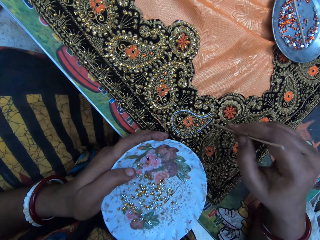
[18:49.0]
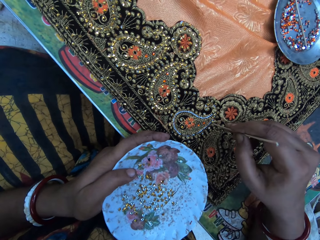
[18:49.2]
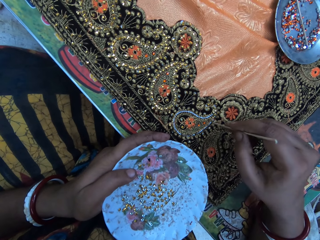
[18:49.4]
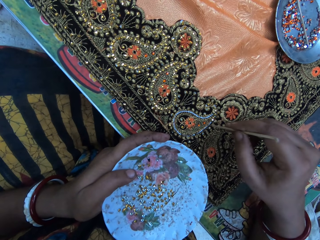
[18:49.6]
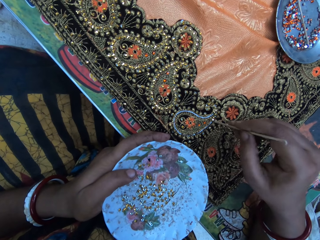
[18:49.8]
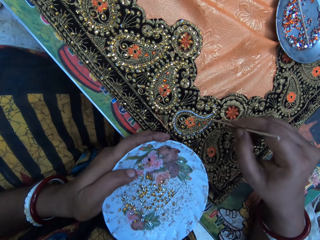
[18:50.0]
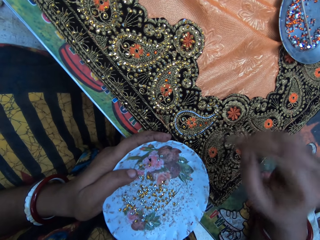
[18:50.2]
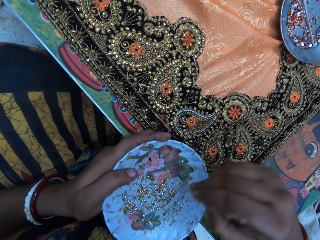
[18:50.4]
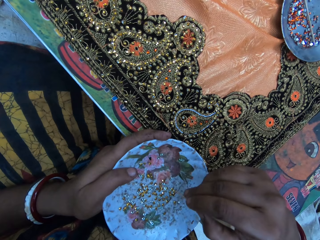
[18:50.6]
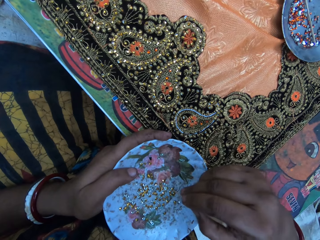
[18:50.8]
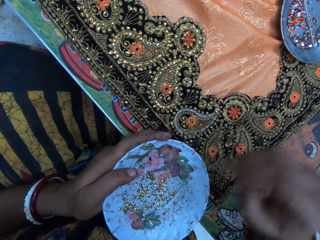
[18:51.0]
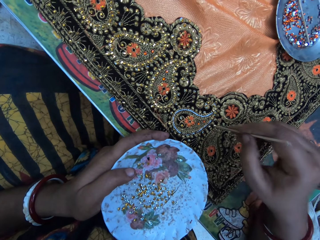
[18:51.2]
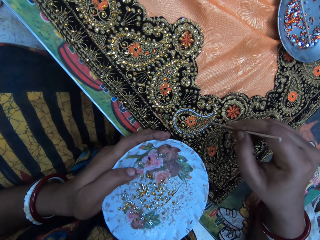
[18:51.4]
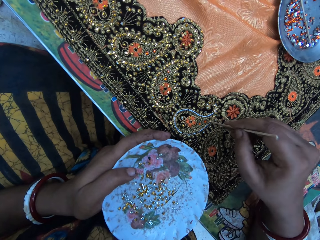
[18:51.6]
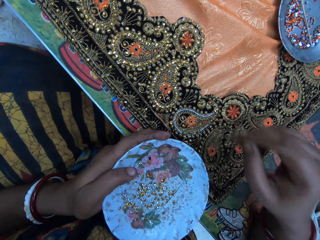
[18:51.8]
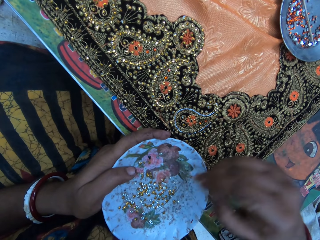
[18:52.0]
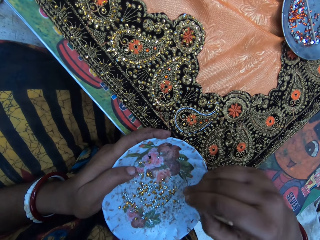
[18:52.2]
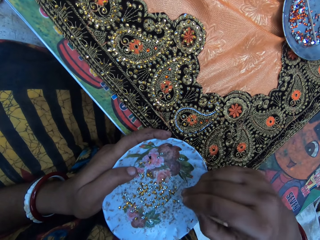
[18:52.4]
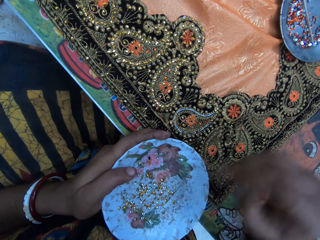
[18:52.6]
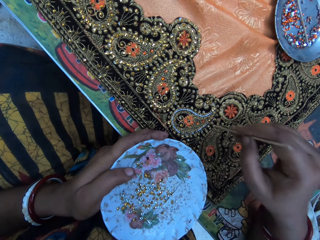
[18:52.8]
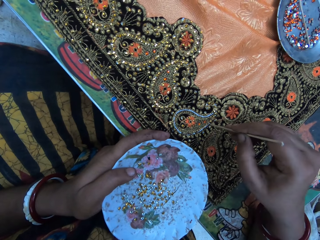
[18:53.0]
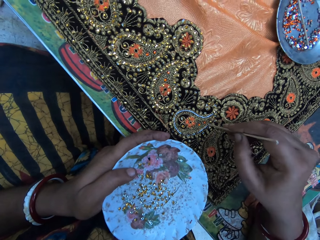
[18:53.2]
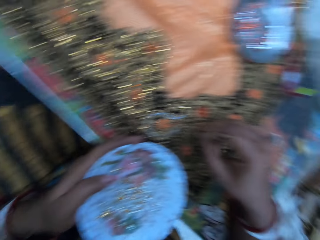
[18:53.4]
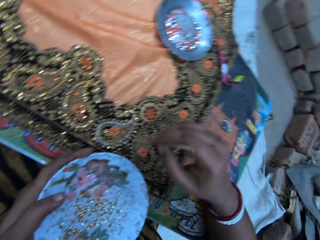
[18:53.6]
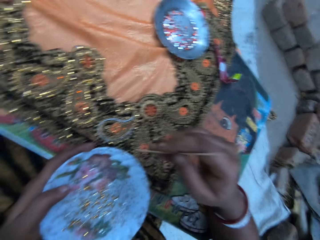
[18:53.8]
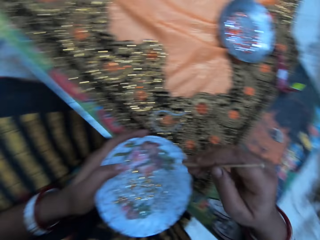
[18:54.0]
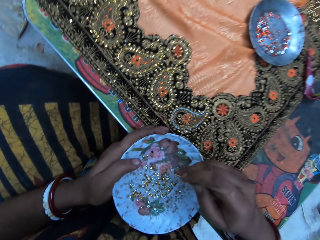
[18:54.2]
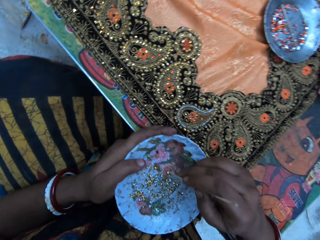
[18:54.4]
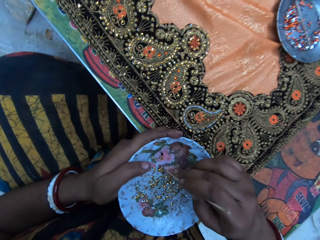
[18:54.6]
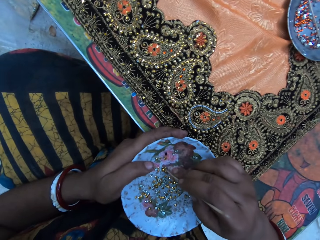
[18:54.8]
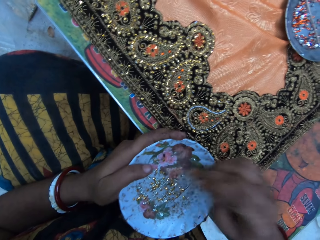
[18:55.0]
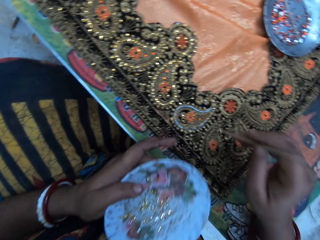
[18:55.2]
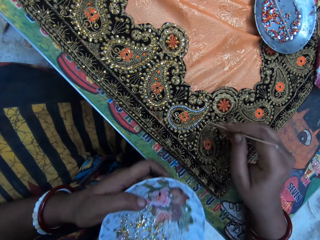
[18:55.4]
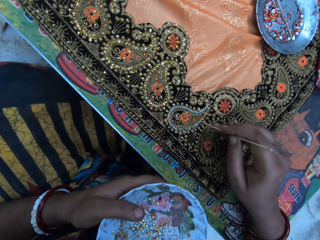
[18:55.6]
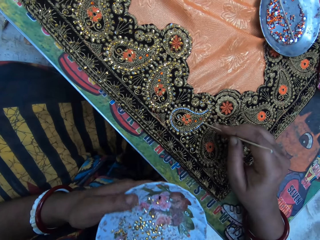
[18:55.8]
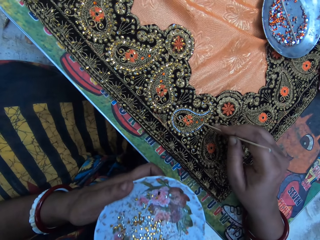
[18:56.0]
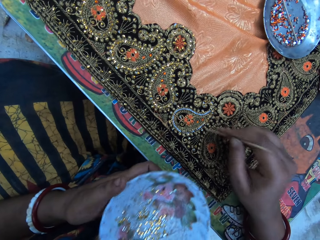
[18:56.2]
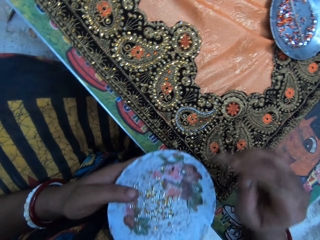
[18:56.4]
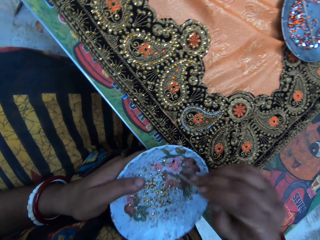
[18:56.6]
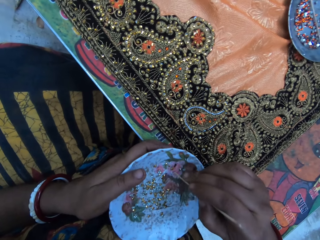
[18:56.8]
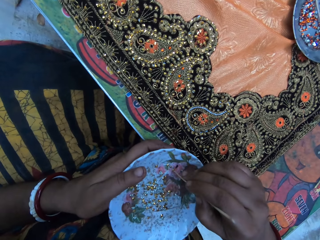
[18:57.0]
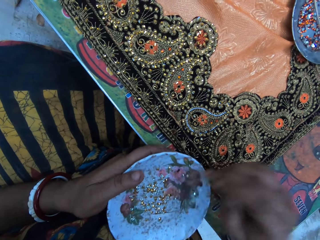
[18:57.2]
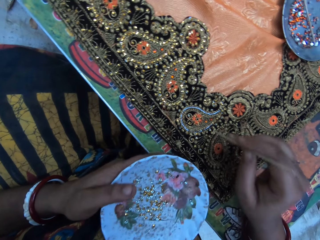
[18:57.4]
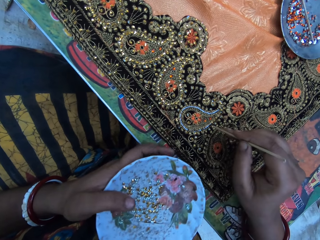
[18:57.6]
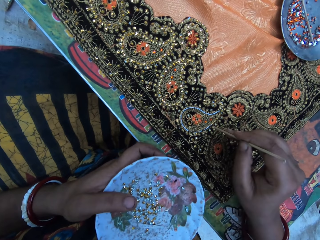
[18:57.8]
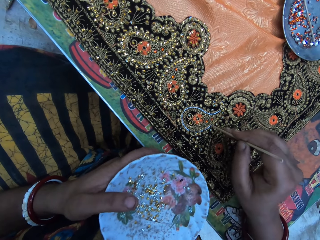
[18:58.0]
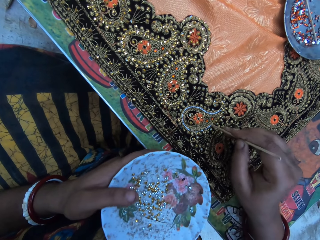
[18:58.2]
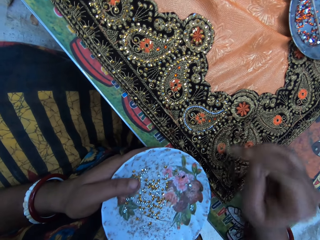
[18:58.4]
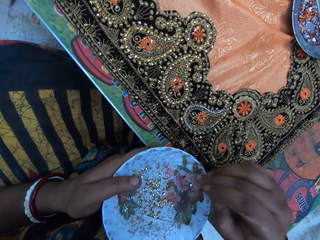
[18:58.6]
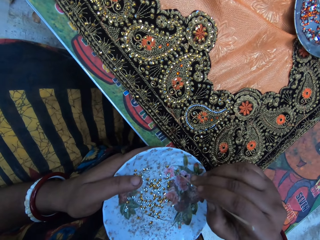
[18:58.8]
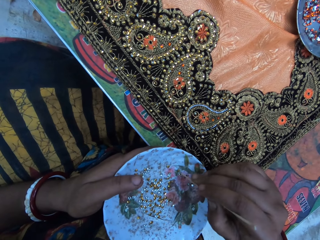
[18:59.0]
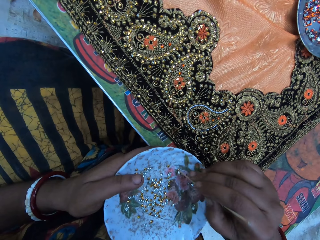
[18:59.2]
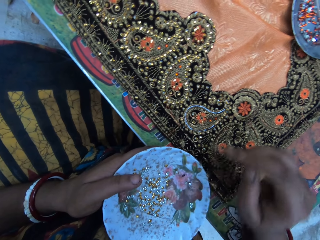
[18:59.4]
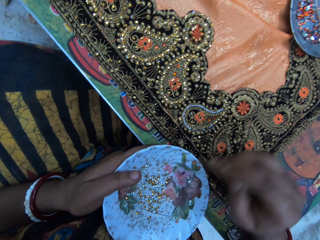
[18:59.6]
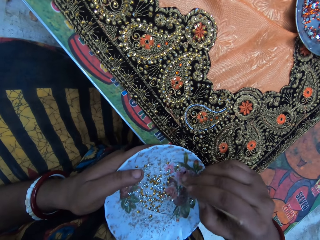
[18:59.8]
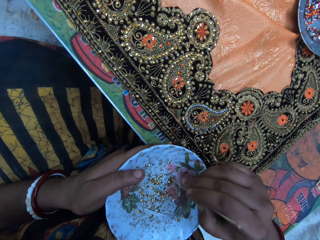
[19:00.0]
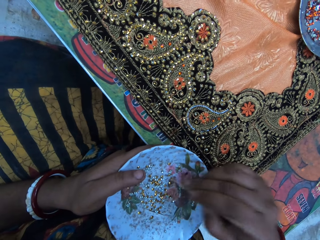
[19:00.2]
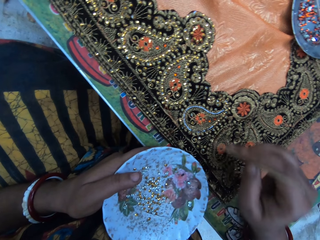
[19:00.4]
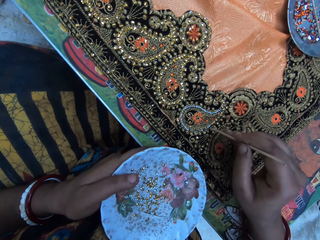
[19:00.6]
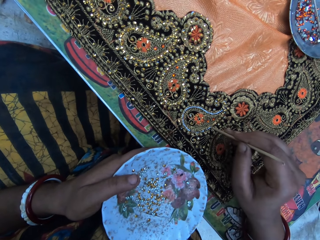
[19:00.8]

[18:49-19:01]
The camera wearer picks a cloth stone from the plate with the pin in her right hand. She puts the cloth stone on the cloth on the table with the pin in her right hand. She picks a cloth stone from the plate with the pin in her right hand. She puts the cloth stone on the cloth on the table with the pin in her right hand. She picks a cloth stone from the plate with the pin in her right hand. She puts the cloth stone on the cloth on the table with the pin in her right hand. She picks a cloth stone from the plate with the pin in her right hand. She puts the cloth stone on the cloth on the table with the pin in her right hand. She picks a cloth stone from the plate with the pin in her right hand. She puts the cloth stone on the cloth on the table with the pin in her right hand. She picks a cloth stone from the plate with the pin in her right hand.

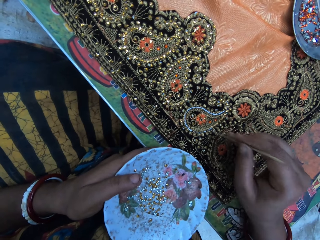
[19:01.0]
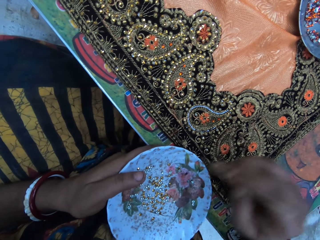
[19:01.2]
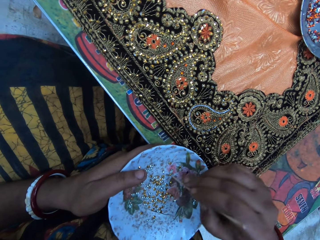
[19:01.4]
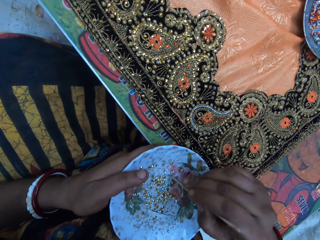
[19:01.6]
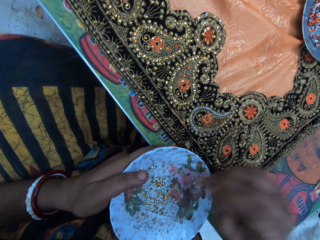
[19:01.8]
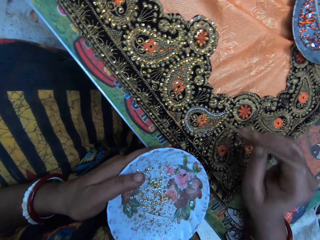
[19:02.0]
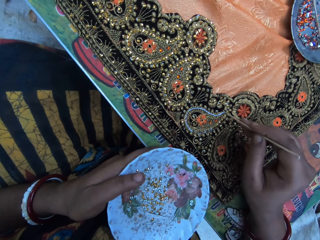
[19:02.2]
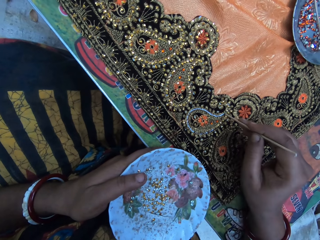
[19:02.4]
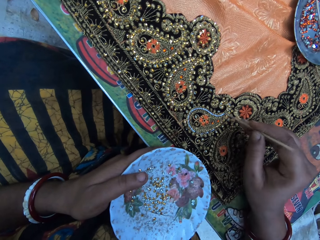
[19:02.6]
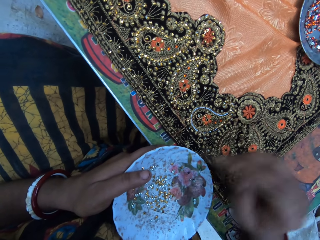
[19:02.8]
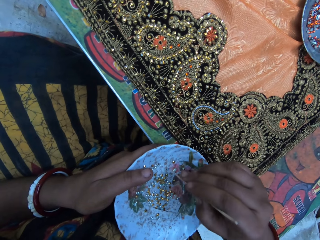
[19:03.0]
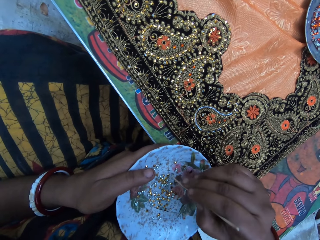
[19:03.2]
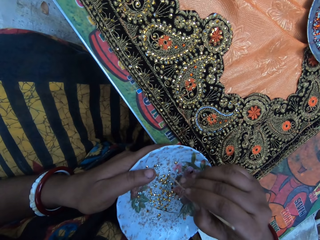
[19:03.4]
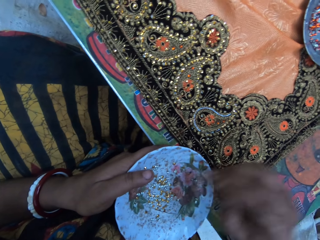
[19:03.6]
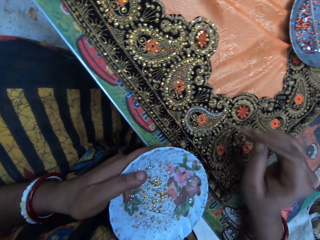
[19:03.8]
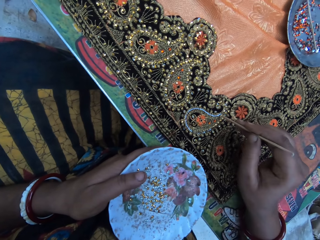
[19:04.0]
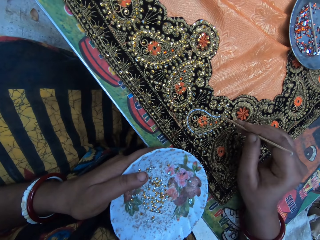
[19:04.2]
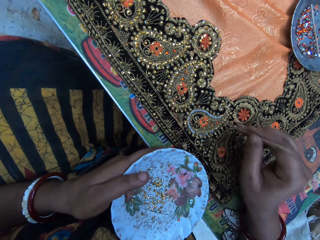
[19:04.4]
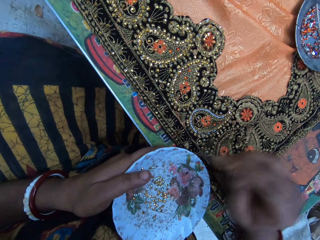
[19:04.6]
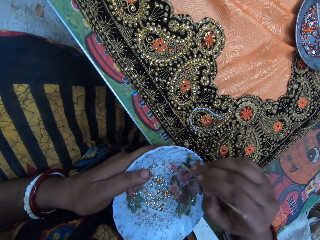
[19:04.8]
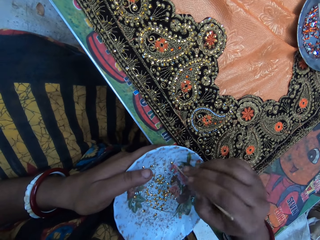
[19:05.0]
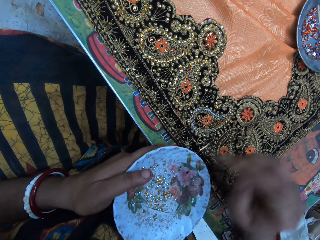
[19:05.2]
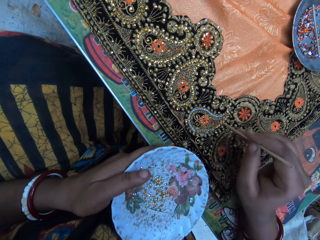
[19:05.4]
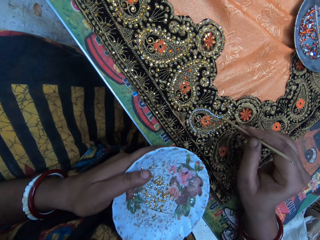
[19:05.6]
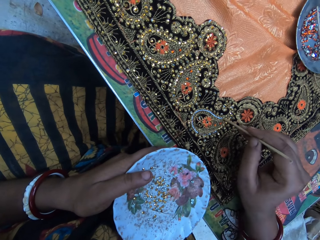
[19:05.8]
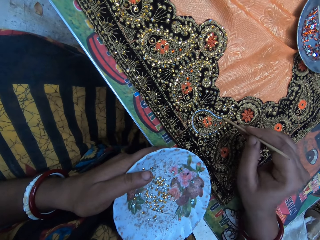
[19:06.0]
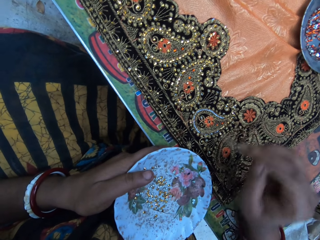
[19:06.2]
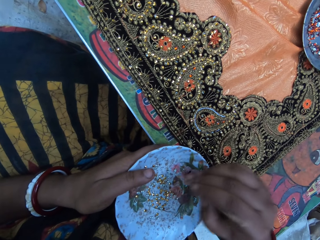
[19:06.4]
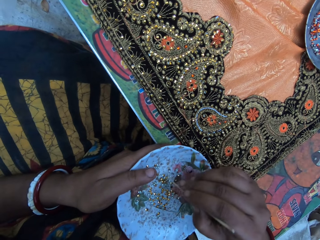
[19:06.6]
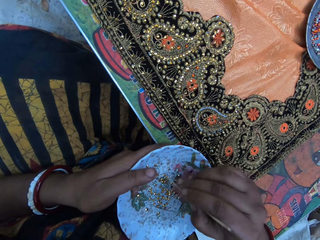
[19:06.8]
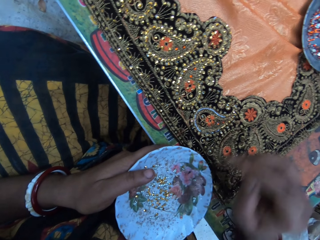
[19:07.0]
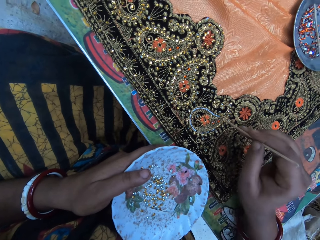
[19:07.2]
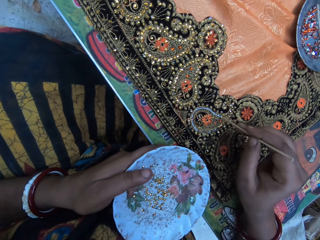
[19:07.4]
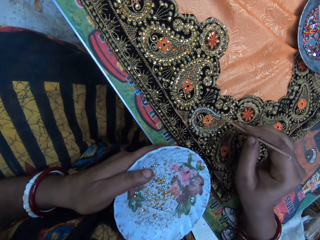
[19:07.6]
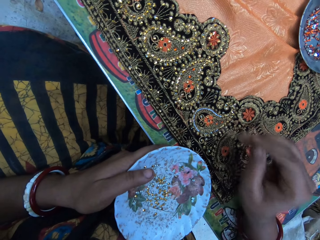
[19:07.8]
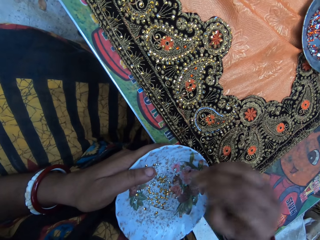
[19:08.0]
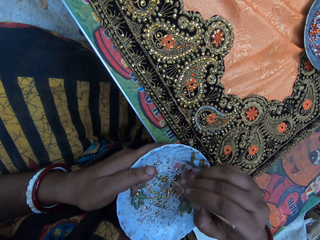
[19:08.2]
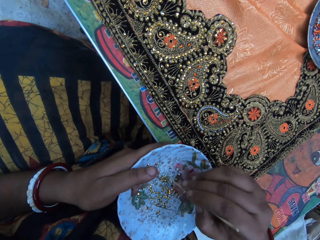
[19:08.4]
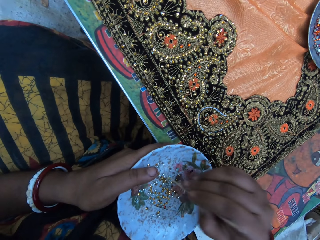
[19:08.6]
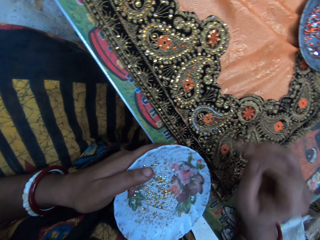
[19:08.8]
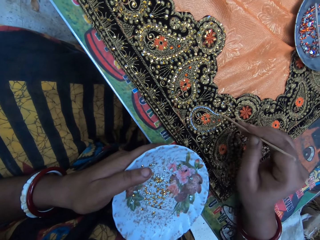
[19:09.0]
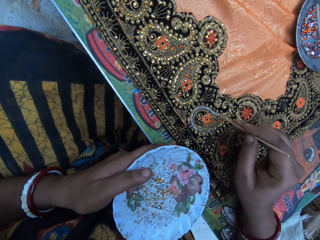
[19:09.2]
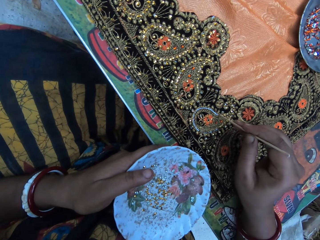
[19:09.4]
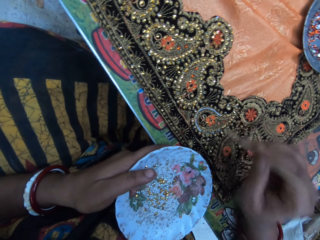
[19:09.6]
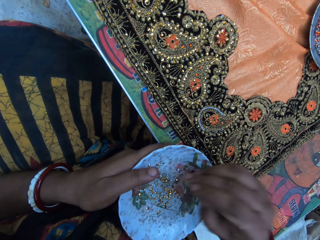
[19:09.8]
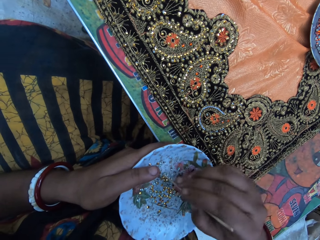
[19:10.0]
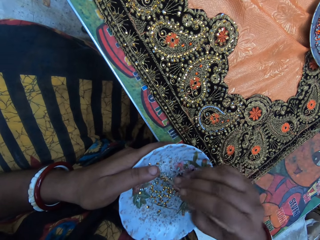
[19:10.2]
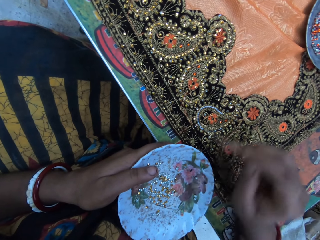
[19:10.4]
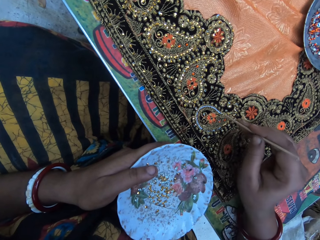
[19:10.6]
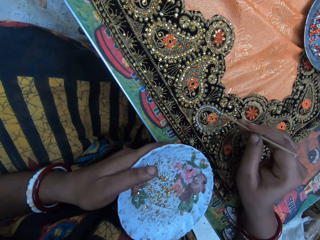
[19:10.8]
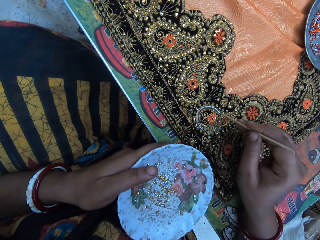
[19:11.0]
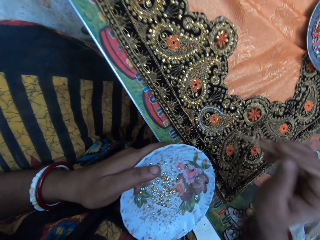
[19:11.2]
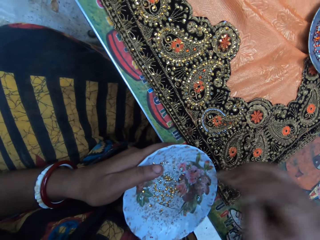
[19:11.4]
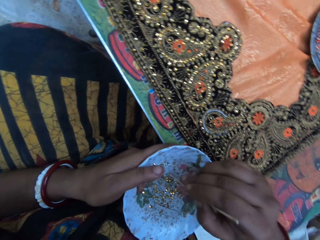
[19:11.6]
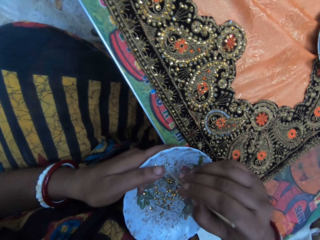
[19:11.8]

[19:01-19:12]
The camera wearer puts the cloth stone on the cloth on the table with the pin in her right hand. She picks a cloth stone from the plate with the pin in her right hand. She puts the cloth stone on the cloth on the table with the pin in her right hand. She picks a cloth stone from the plate with the pin in her right hand. She puts the cloth stone on the cloth on the table with the pin in her right hand. She picks a cloth stone from the plate with the pin in her right hand. She puts the cloth stone on the cloth on the table with the pin in her right hand. She picks a cloth stone from the plate with the pin in her right hand. She puts the cloth stone on the cloth on the table with the pin in her right hand. She picks a cloth stone from the plate with the pin in her right hand. She puts the cloth stone on the cloth on the table with the pin in her right hand. She picks a cloth stone from the plate with the pin in her right hand. She puts the cloth stone on the cloth on the table with the pin in her right hand.
